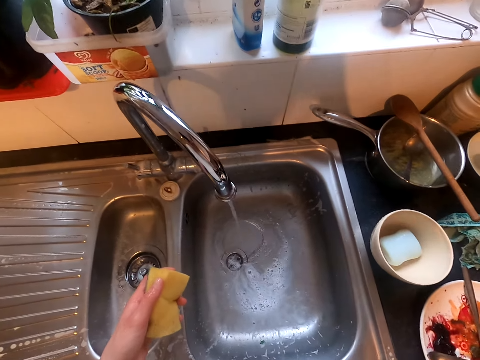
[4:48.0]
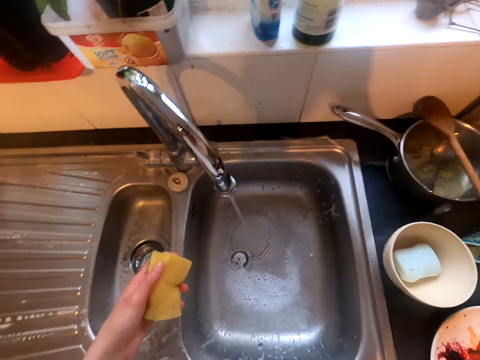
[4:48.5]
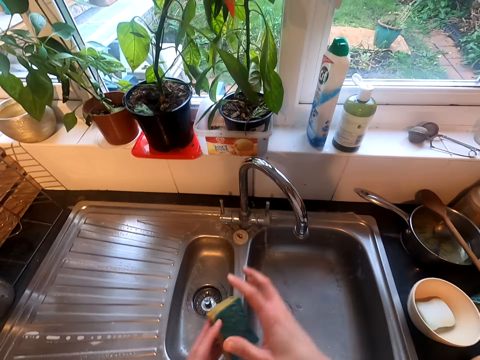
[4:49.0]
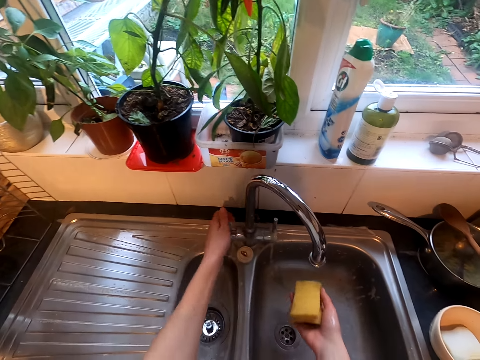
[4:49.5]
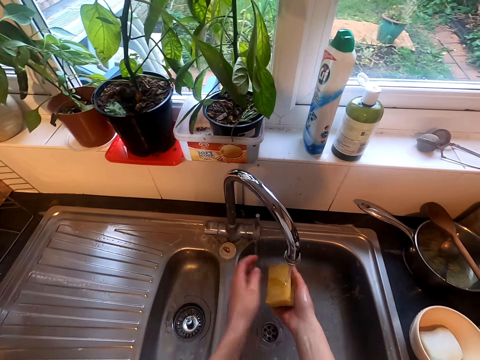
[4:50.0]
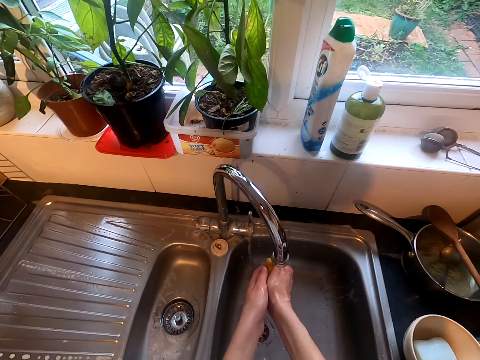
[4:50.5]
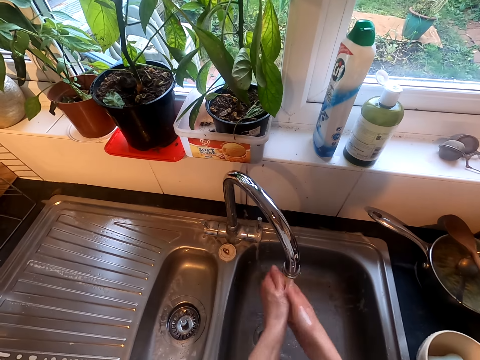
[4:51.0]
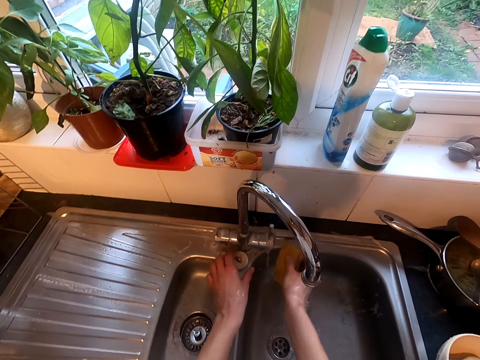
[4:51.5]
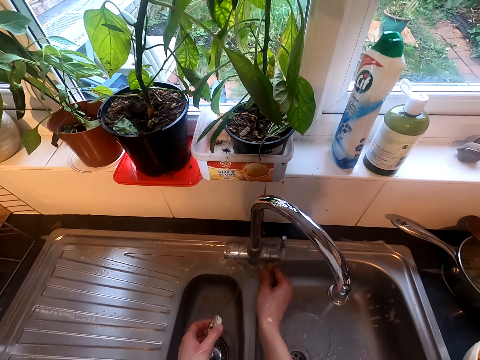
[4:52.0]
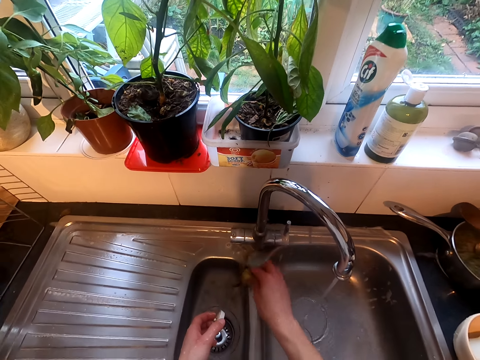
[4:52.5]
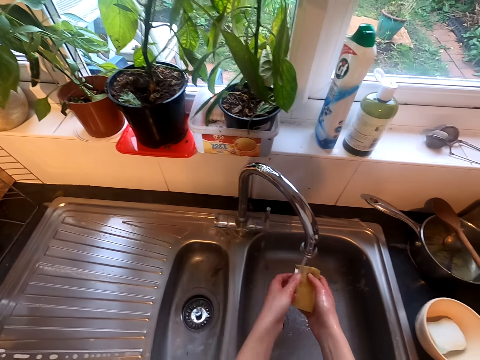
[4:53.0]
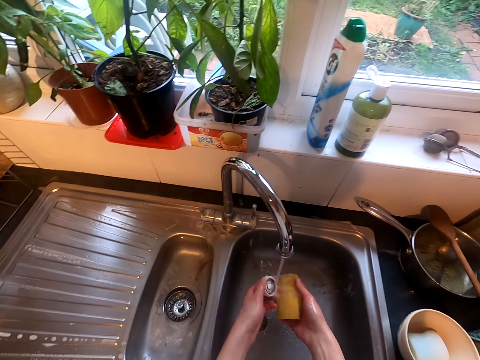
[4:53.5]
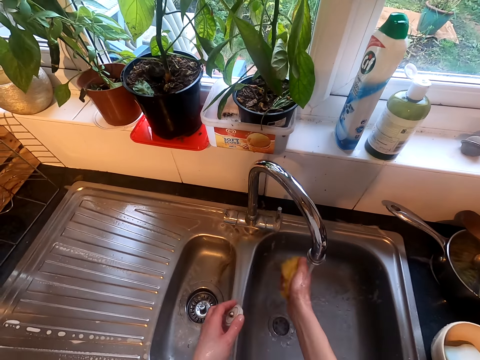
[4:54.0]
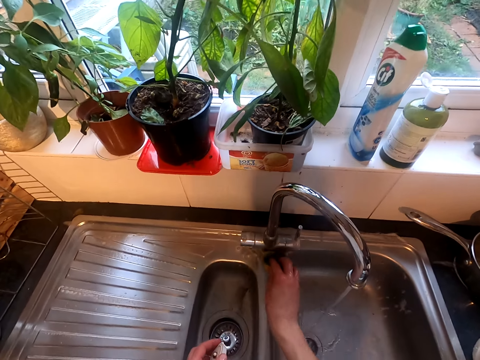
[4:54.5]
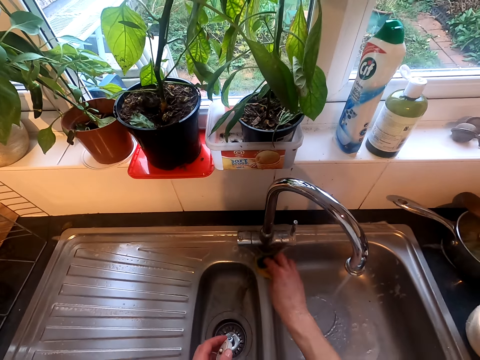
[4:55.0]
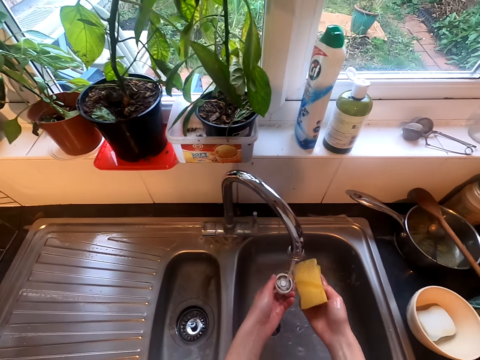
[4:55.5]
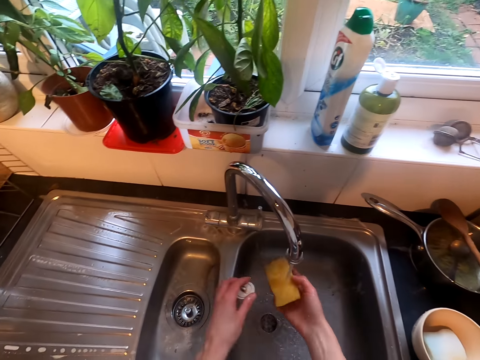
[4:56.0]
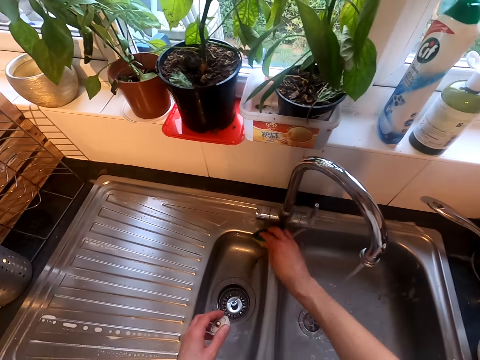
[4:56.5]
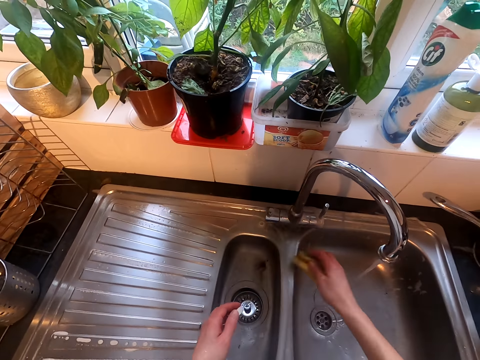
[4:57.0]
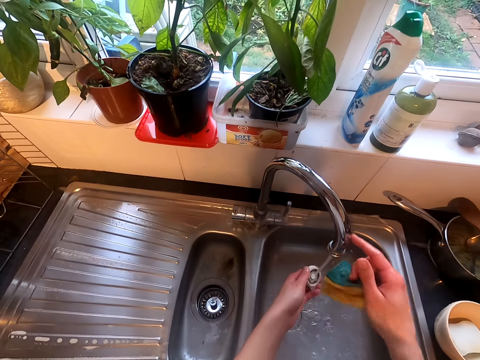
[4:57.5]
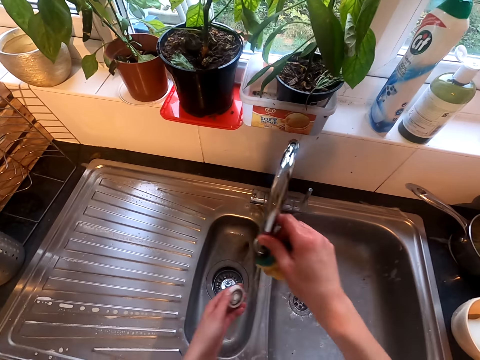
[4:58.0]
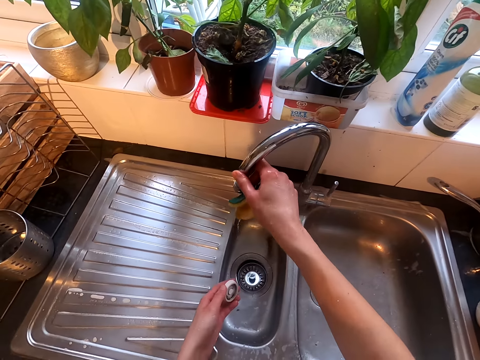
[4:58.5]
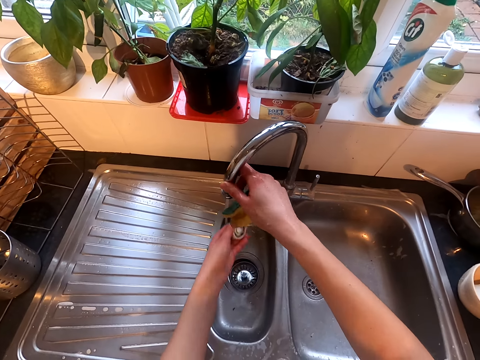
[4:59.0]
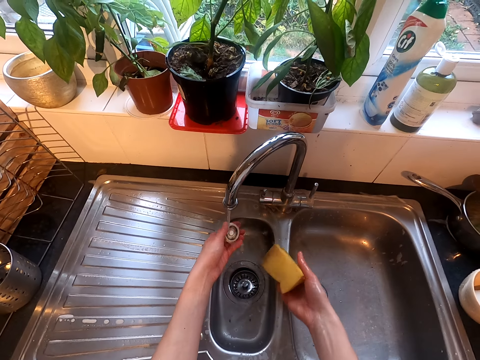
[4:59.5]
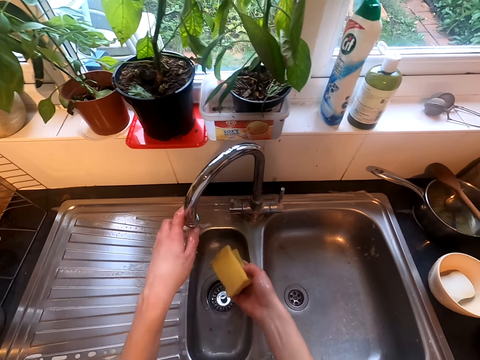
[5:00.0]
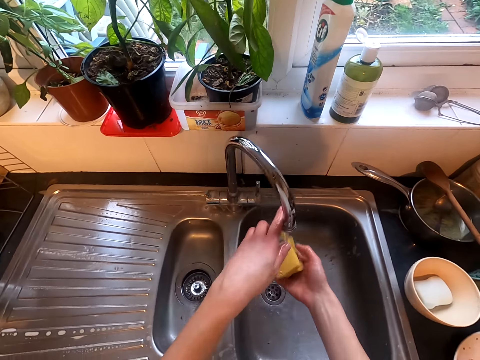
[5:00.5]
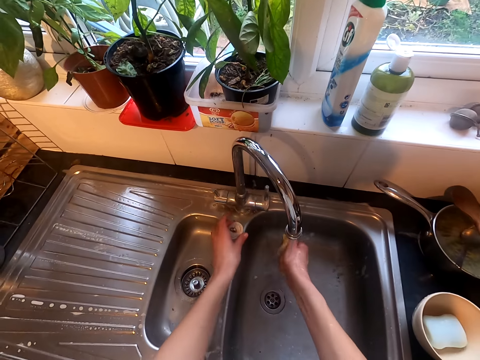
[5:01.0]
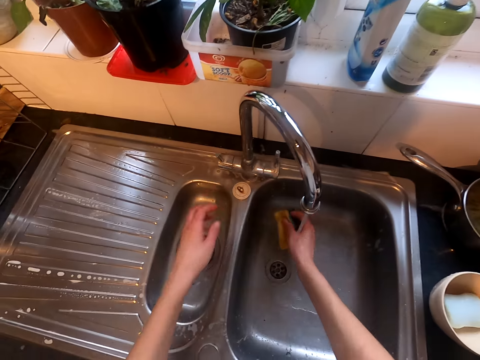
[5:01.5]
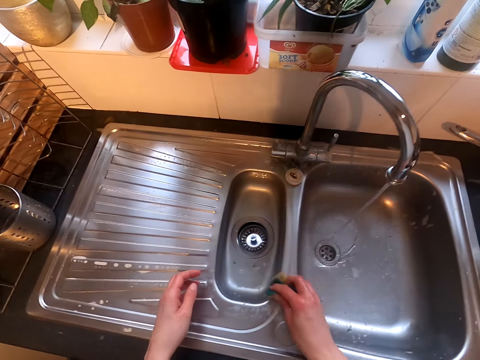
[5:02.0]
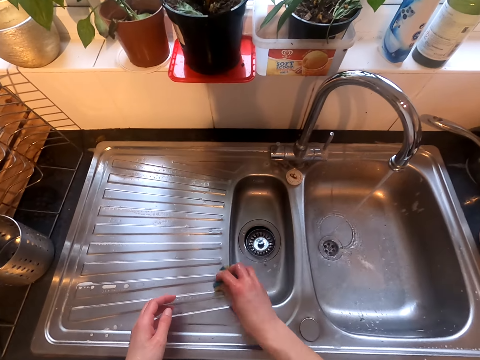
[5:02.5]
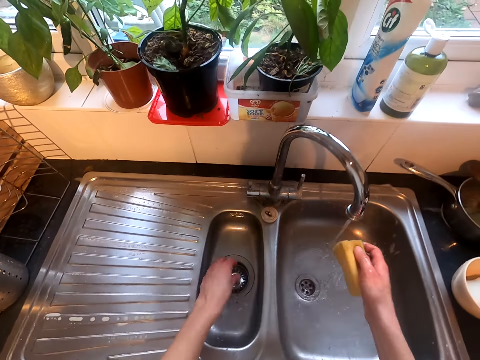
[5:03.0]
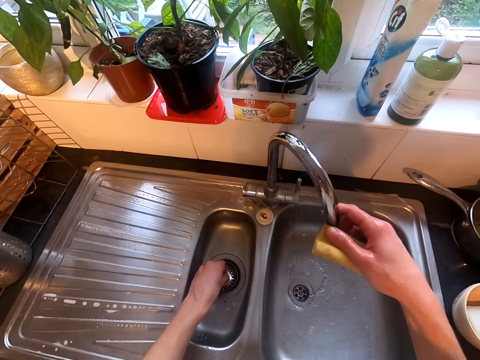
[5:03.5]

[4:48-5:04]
The camera wearer fixes the camera. They rinse the sponge. They wipe the sink surface. They rinse the sponge. They wipe the sink surface. They rotate the tap. They clean the sink lid. They rotate the tap. They wipe the sink surface.

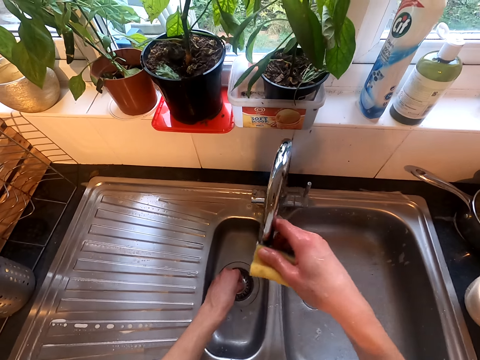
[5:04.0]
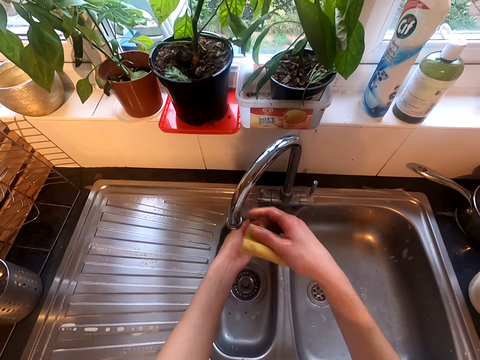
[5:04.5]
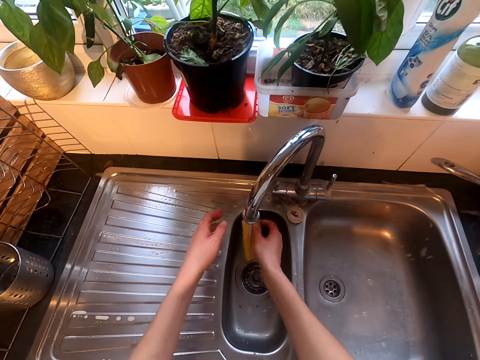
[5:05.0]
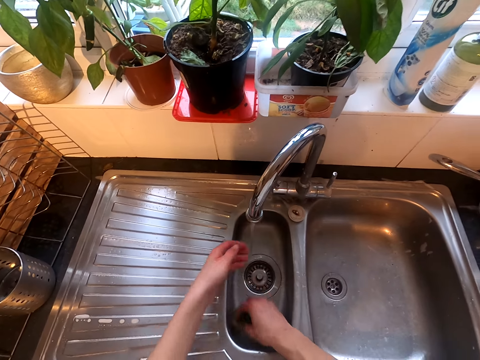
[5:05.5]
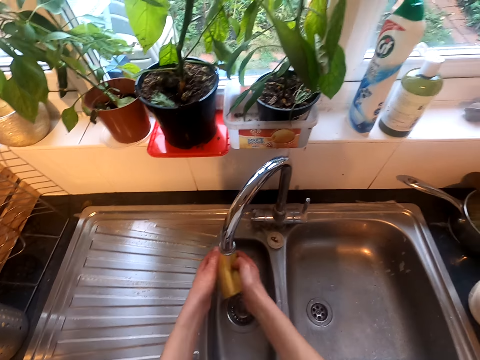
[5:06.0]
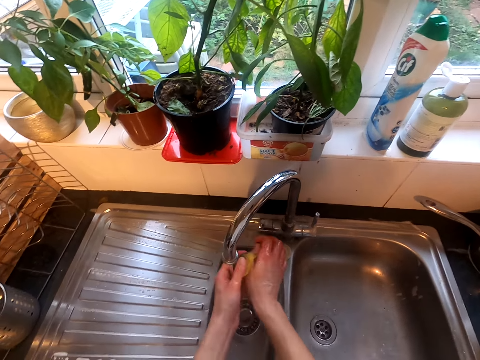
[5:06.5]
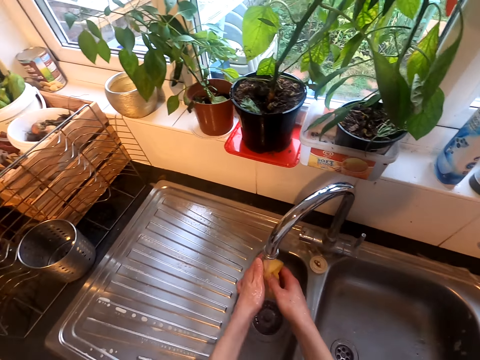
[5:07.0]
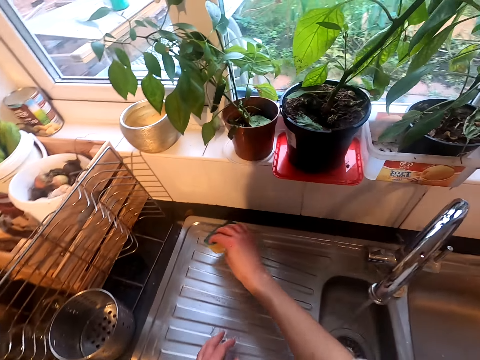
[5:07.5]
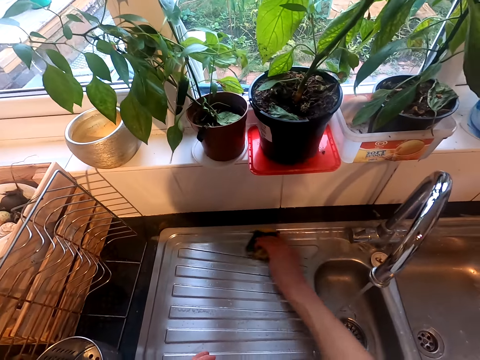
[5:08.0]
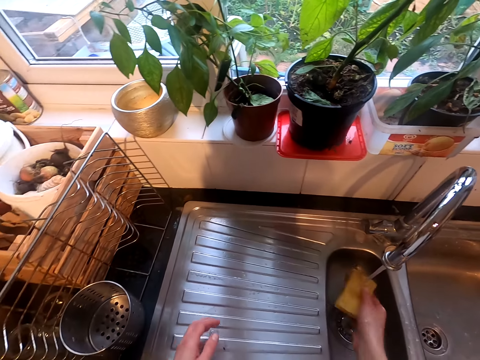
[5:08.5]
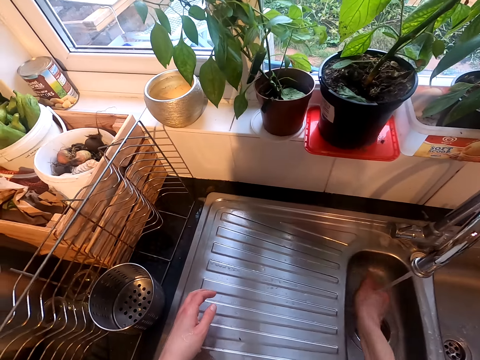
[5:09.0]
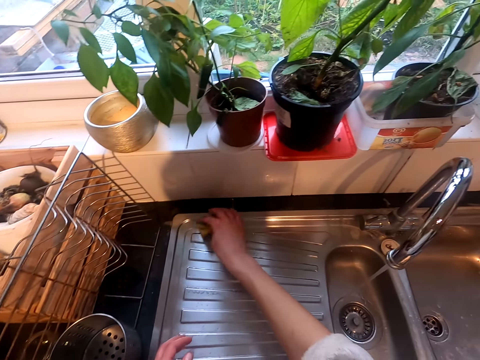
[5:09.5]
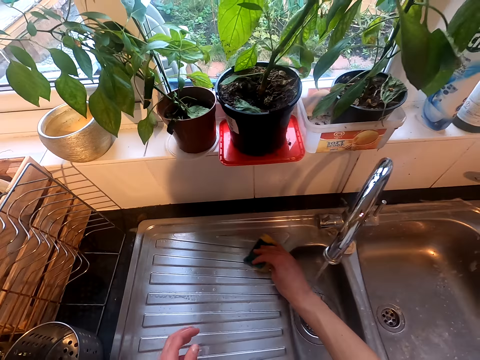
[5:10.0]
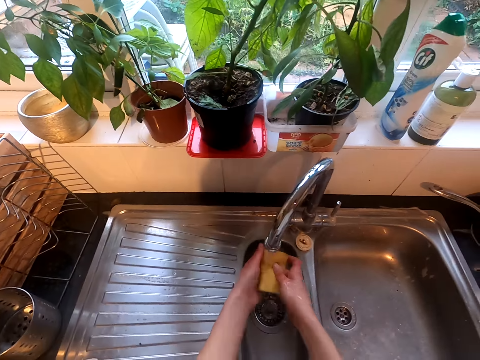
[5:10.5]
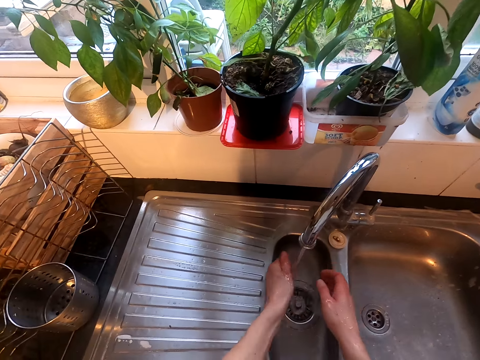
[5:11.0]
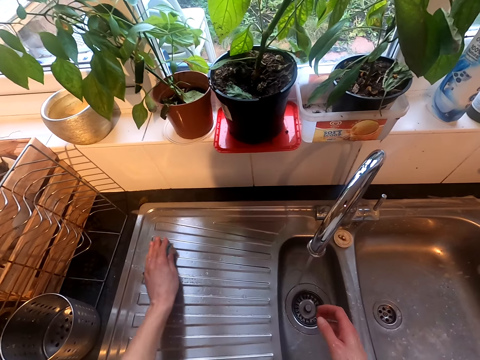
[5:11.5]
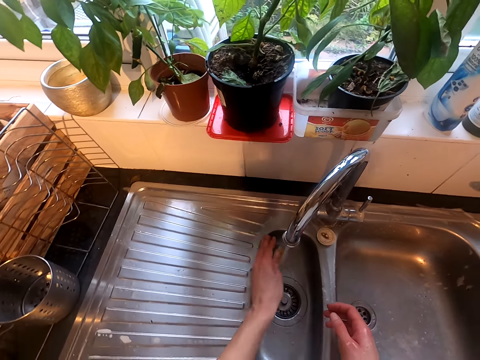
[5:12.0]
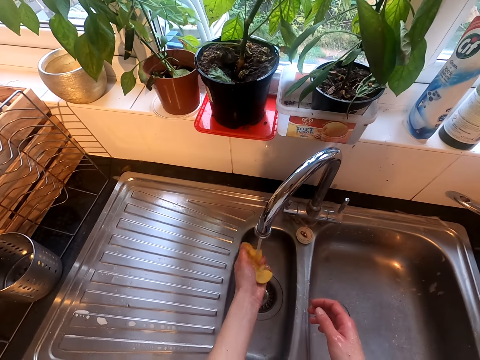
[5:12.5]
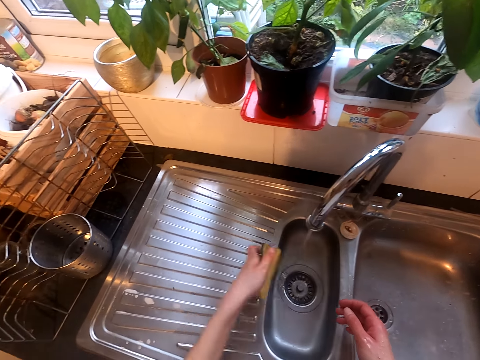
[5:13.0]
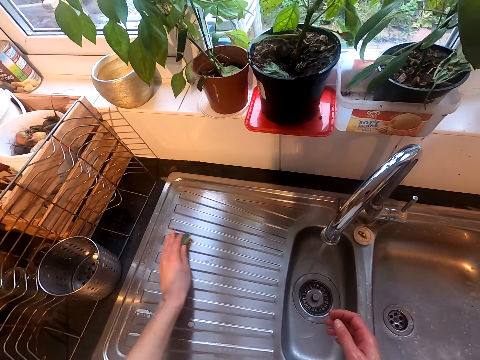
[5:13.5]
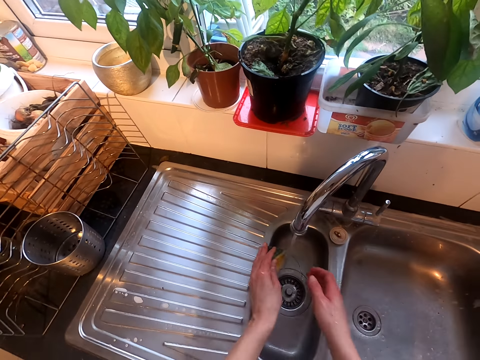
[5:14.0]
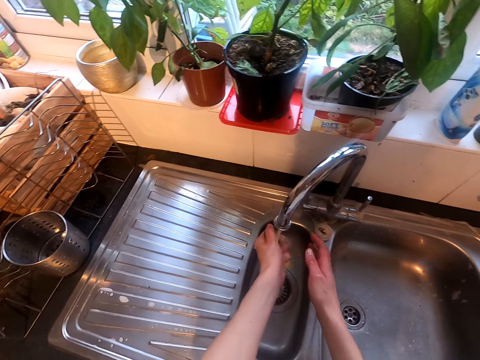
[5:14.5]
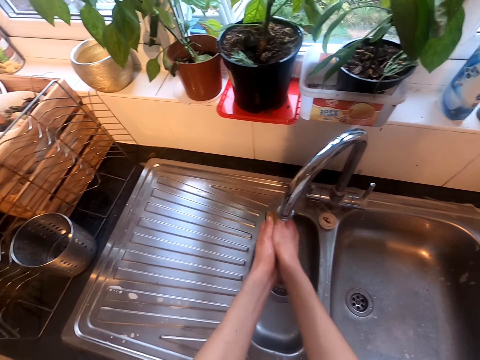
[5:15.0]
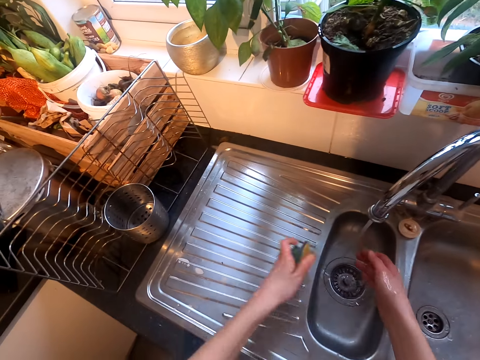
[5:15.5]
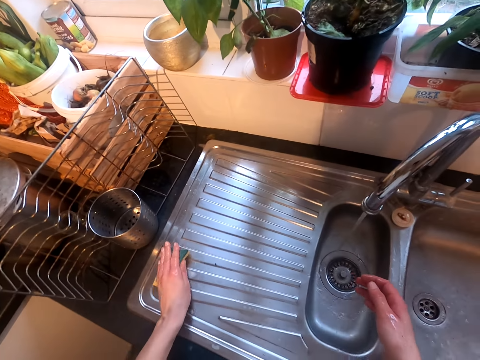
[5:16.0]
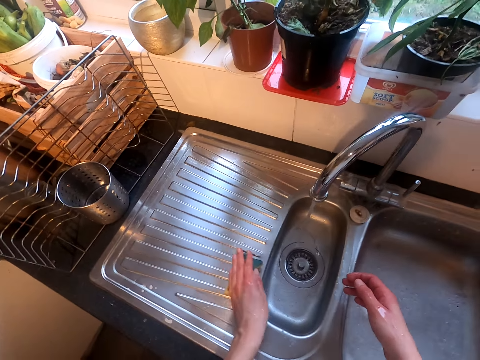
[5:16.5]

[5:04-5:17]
The camera wearer rotates the tap. They wipe the sink surface. They rinse the sponge. They wipe the sink surface. They rinse the sponge. They wipe the sink surface.
